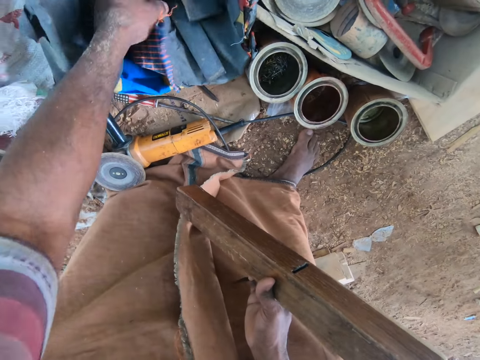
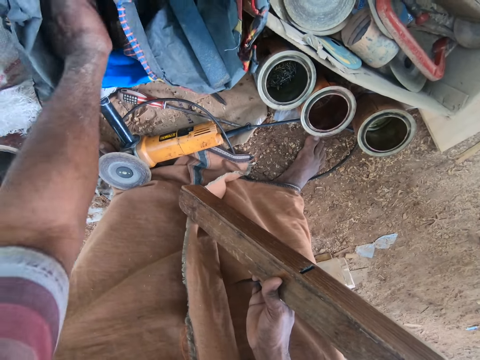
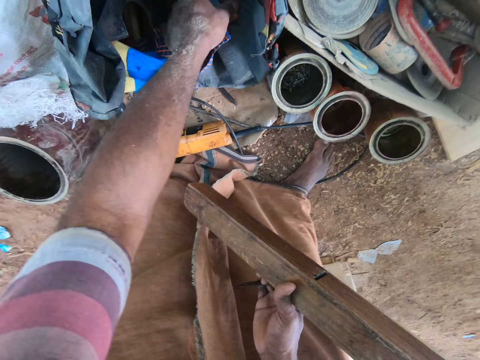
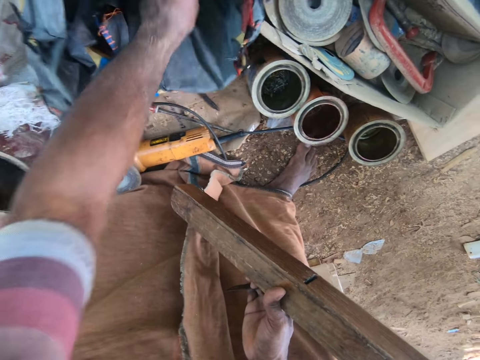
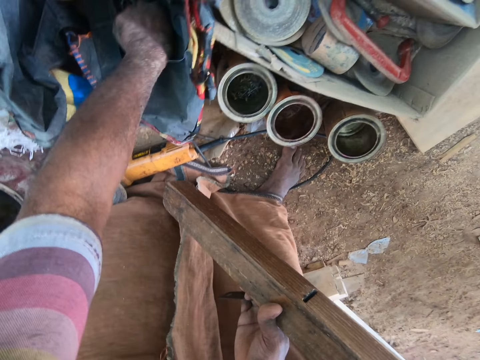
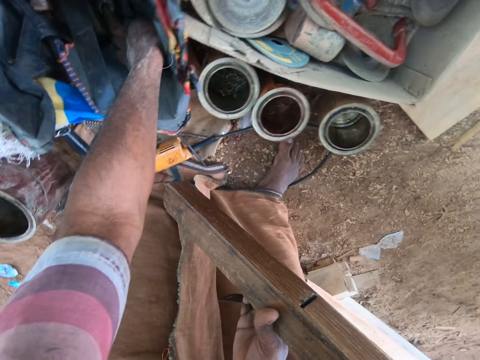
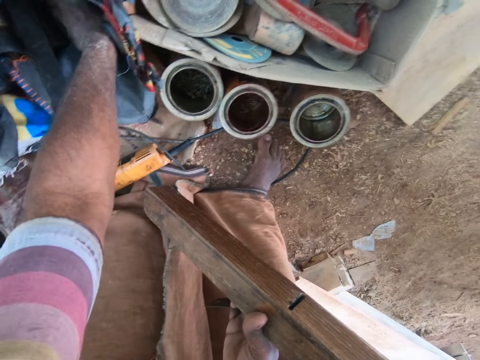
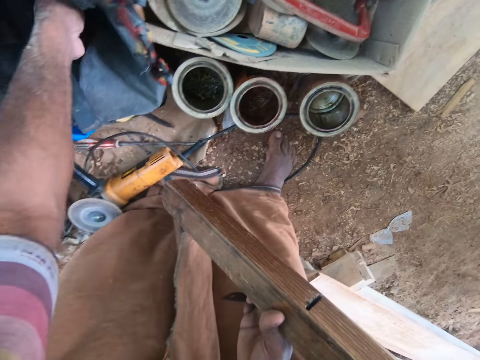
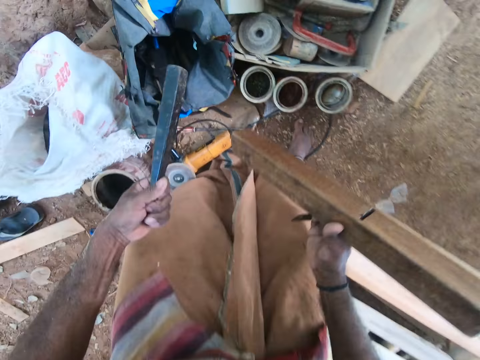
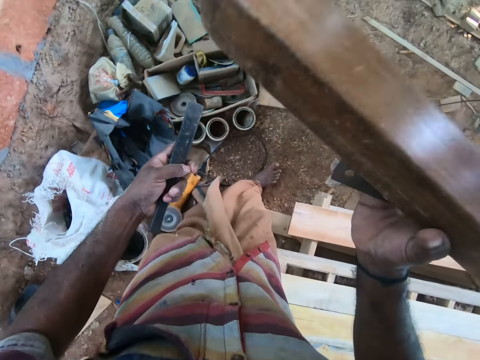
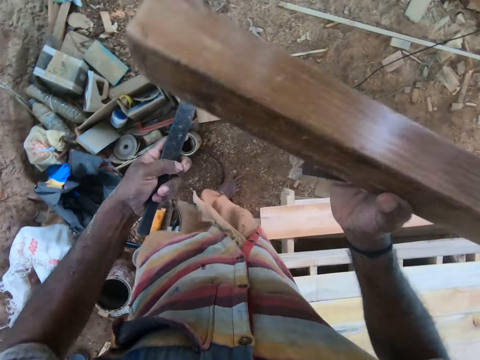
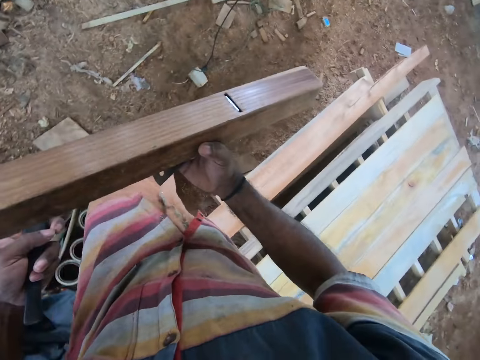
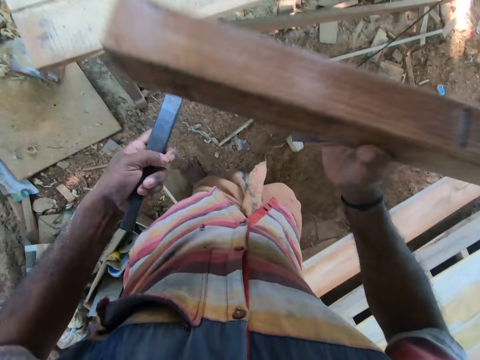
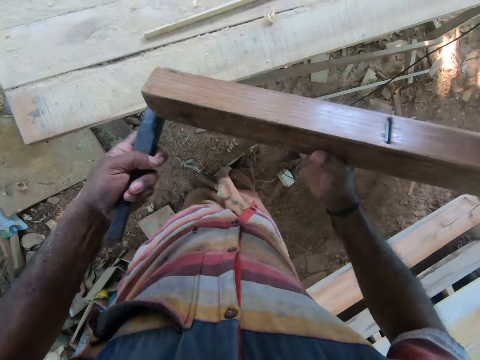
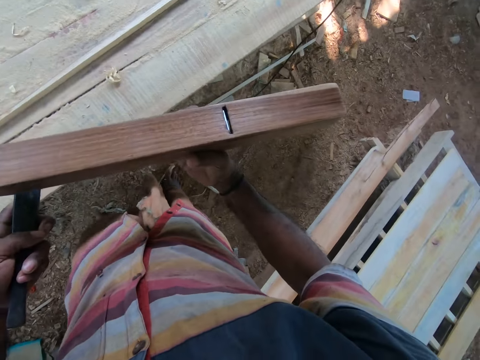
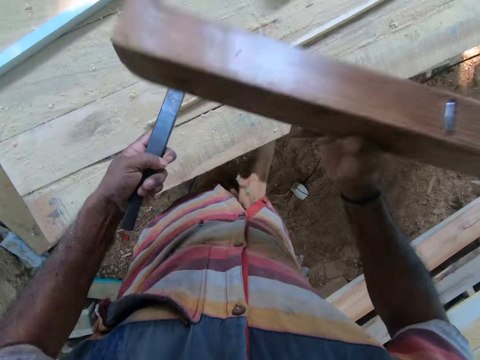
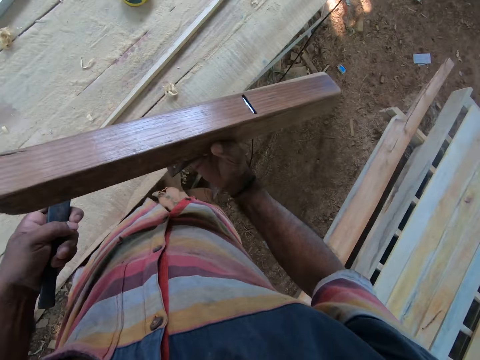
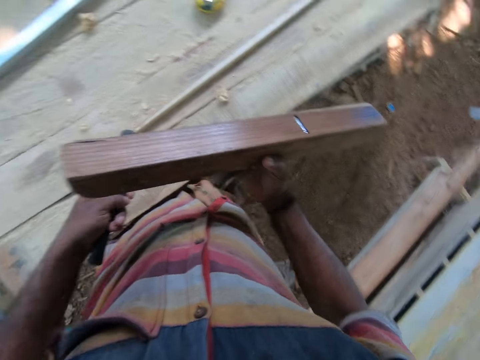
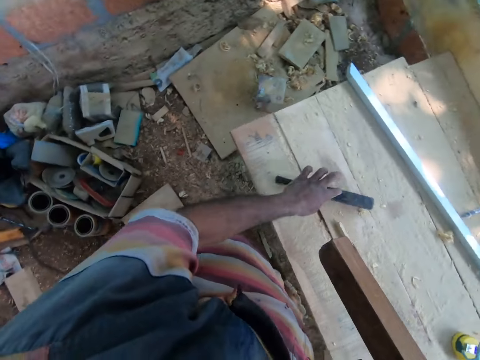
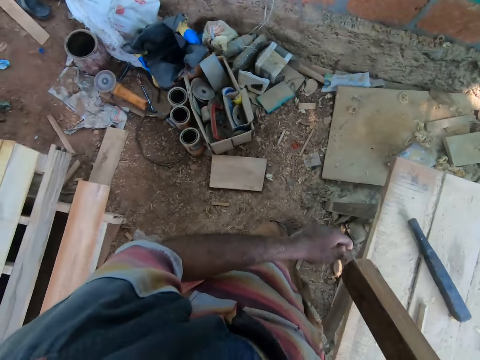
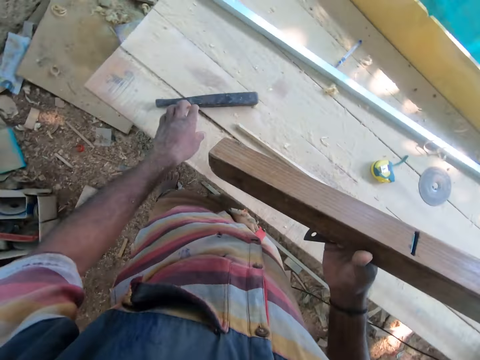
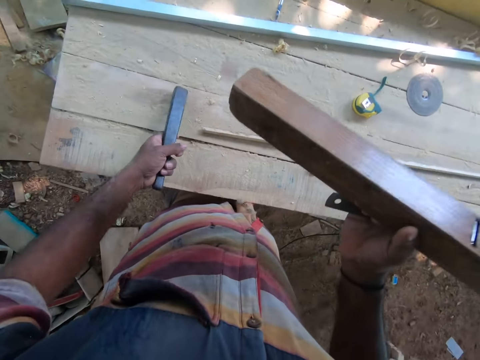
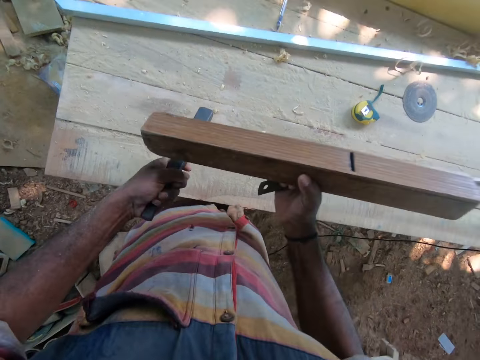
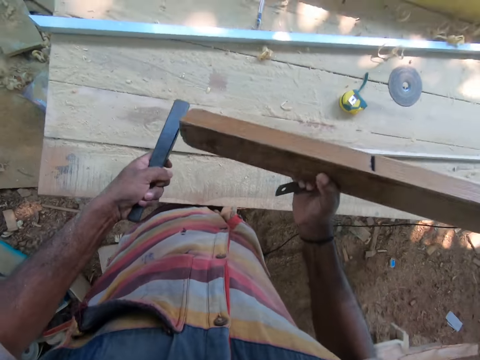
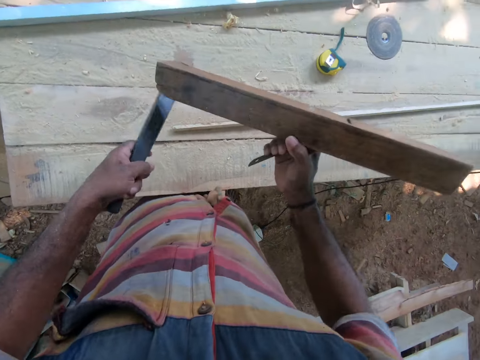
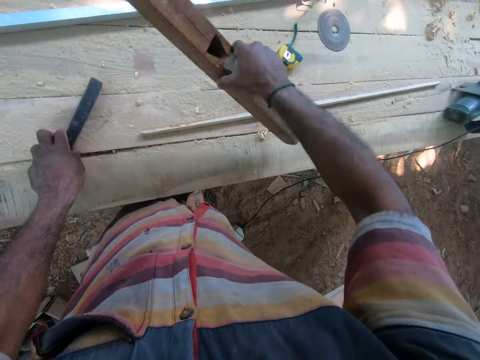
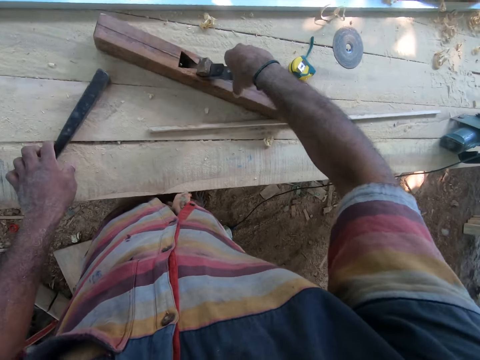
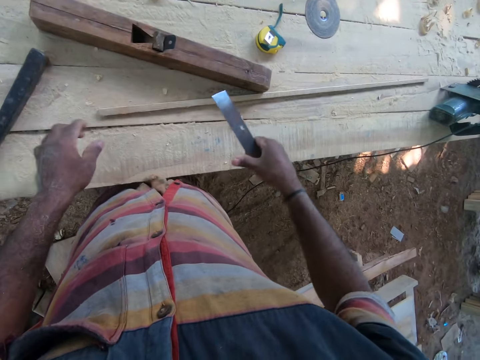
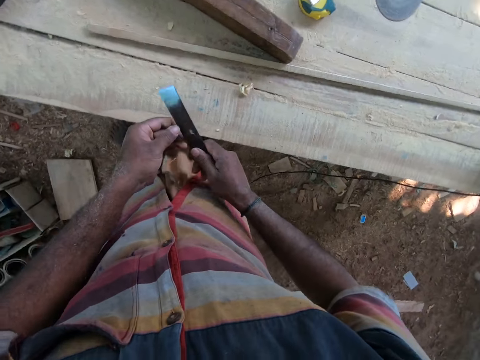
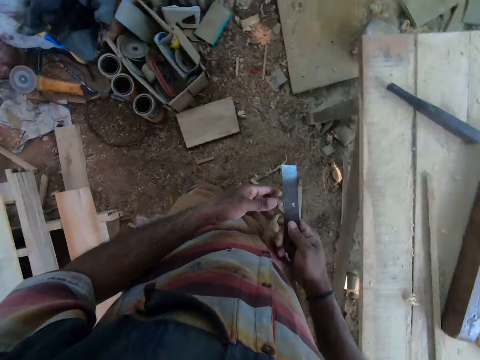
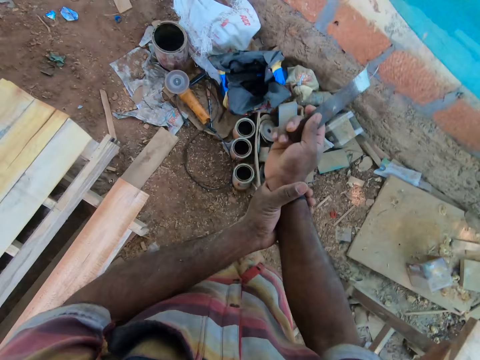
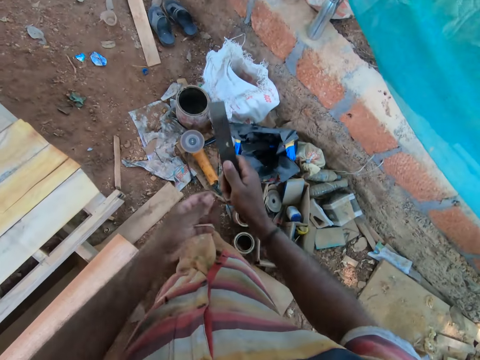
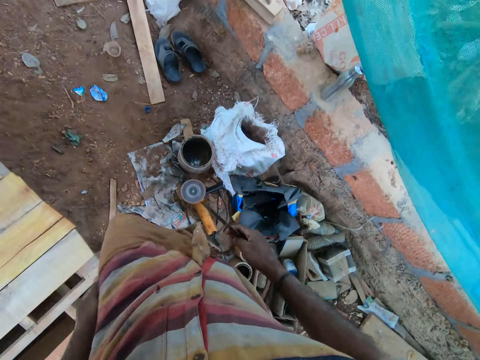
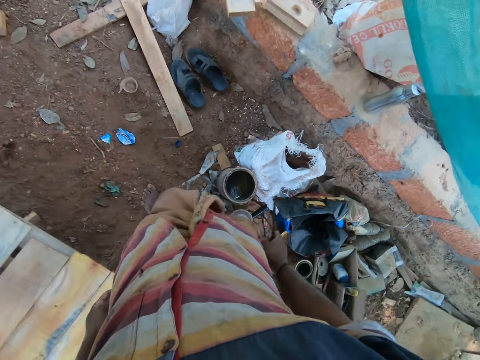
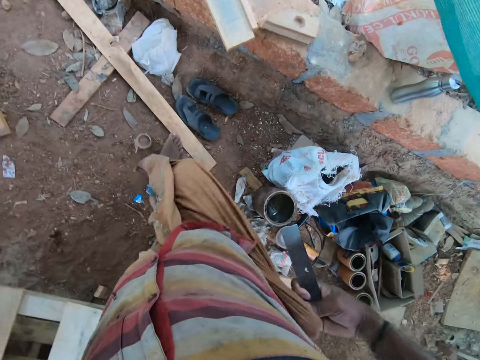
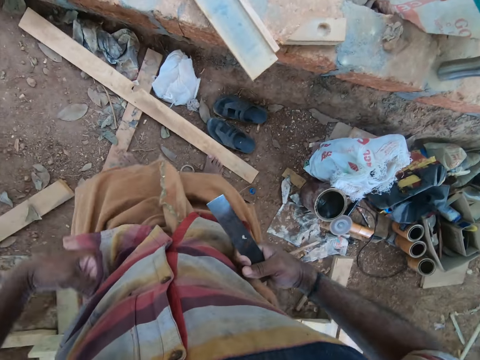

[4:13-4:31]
The camera wearer searches in the sack. He picks a chisel from the sack with his left hand. He hits the block plane on the chisel in his left hand. He drops the chisel on the work bench with his left hand. He picks the chisel from the work bench with his left hand. He hits the block plane on the chisel in his left hand. He drops the chisel on the work bench with his left hand. He drops the block plane on the work bench with his right hand. He picks the block plane blade with his right hand. He hits the block plane blade on the work bench with his right hand. He walks around.

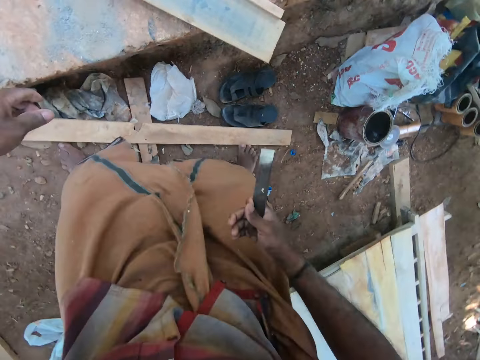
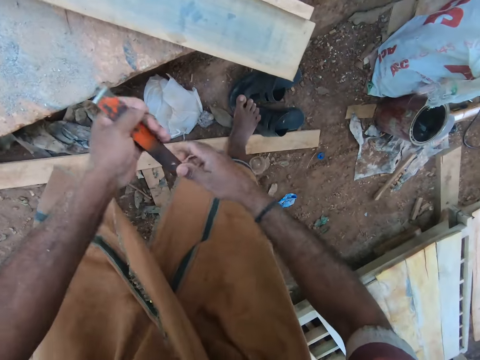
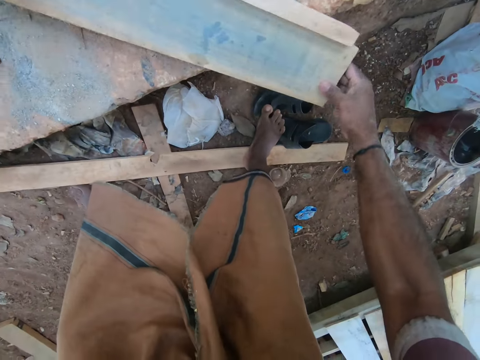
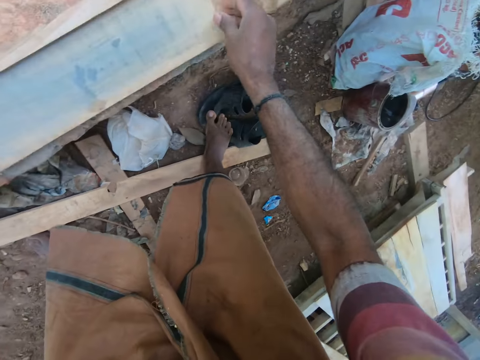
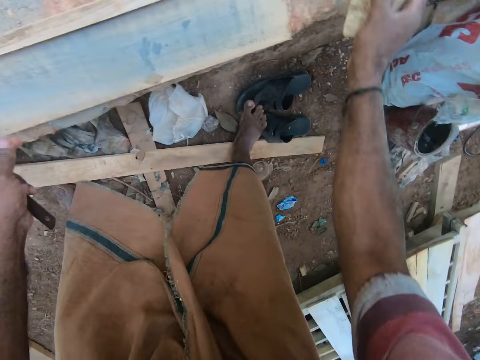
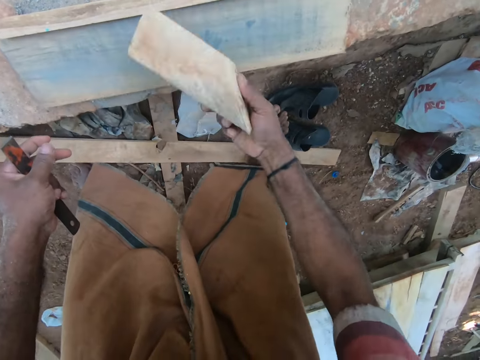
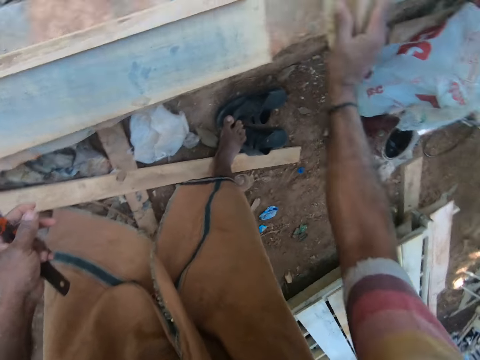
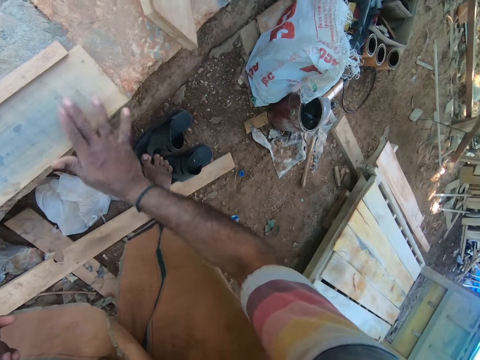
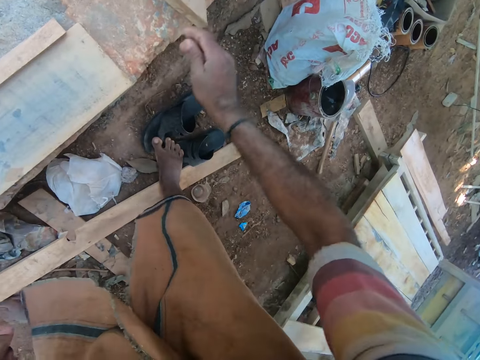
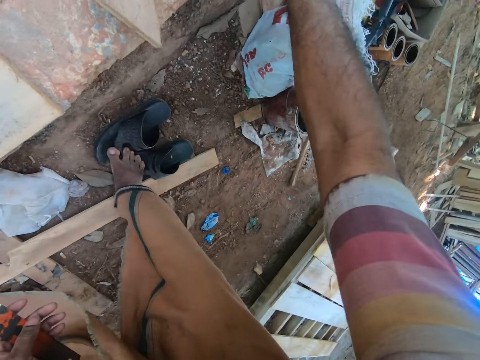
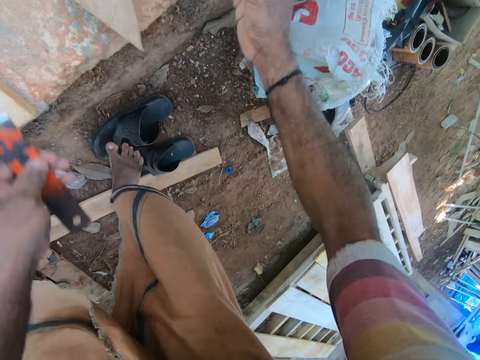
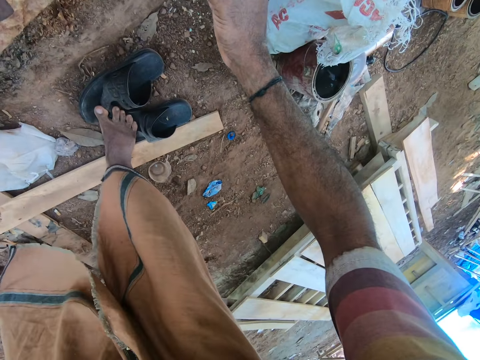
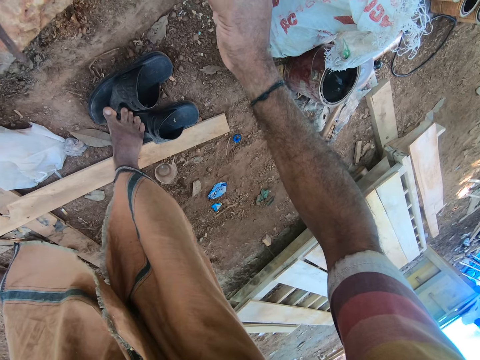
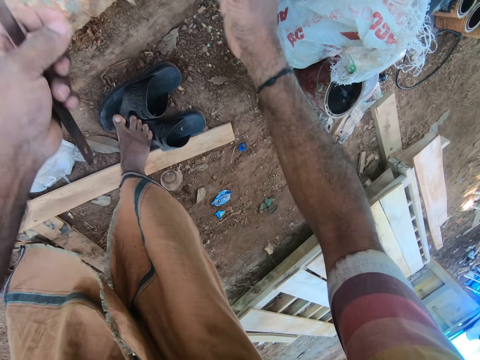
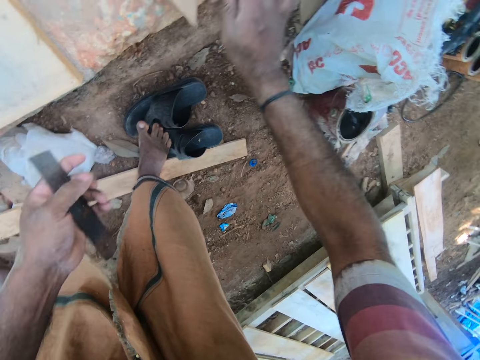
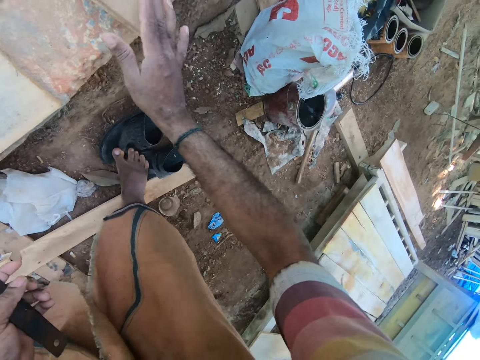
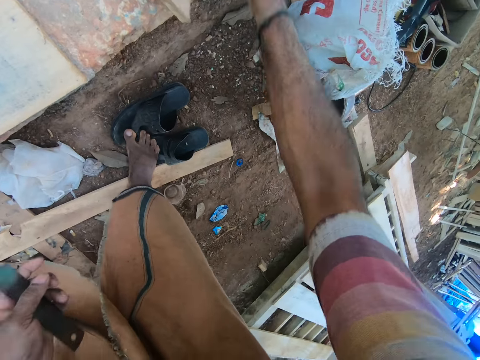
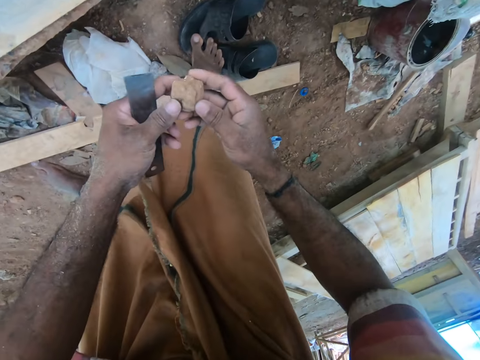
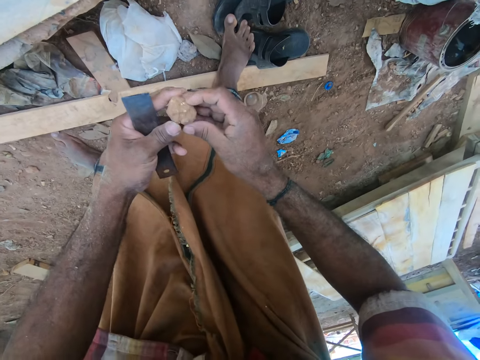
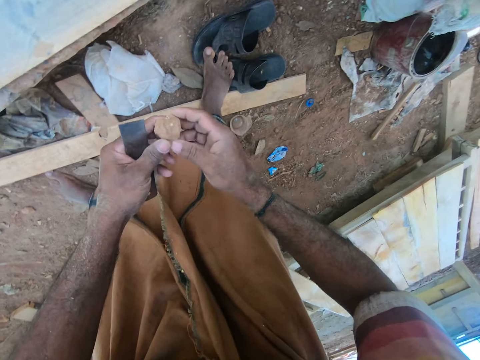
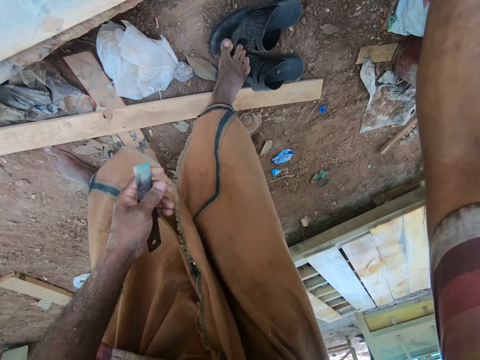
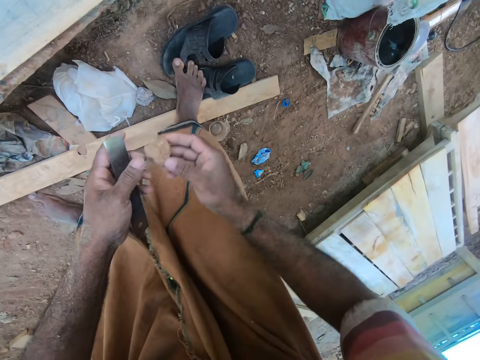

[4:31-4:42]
The camera wearer passes the block plane blade from his right hand to his left hand. He picks a plank from a pavement with both hands. He drops the plank on the pavement with both hands. He picks another plank from the pavement with his right hand. He hits the plank with the plank in his right hand. He drops the plank on the pavement with his right hand. He touches something. He picks a stone from the ground with his right hand. He holds the stone with both hands. He holds the stone with his right hand.
